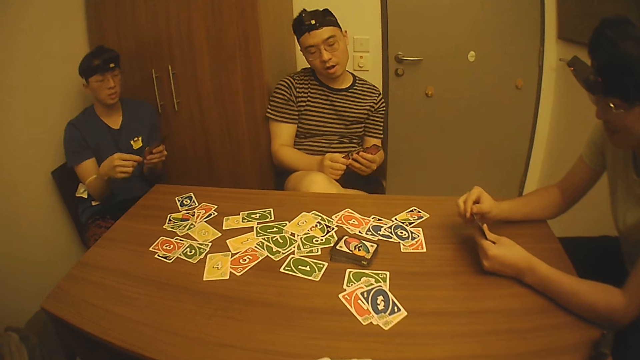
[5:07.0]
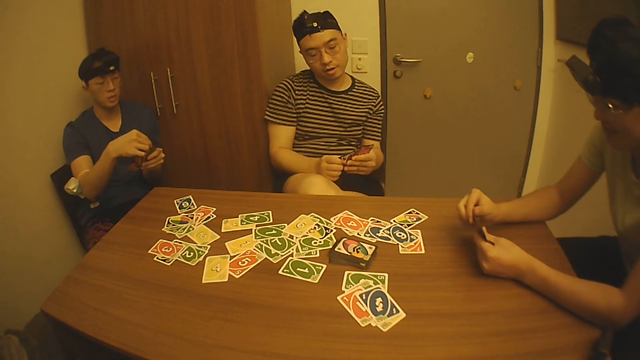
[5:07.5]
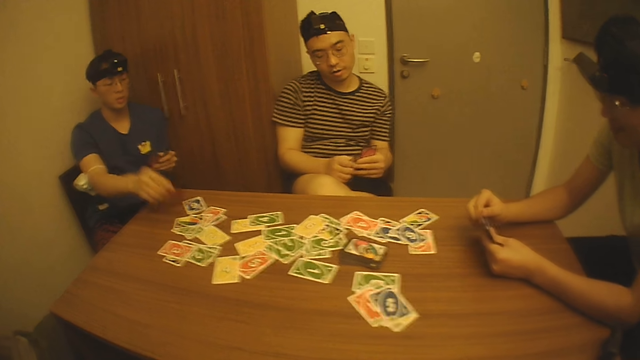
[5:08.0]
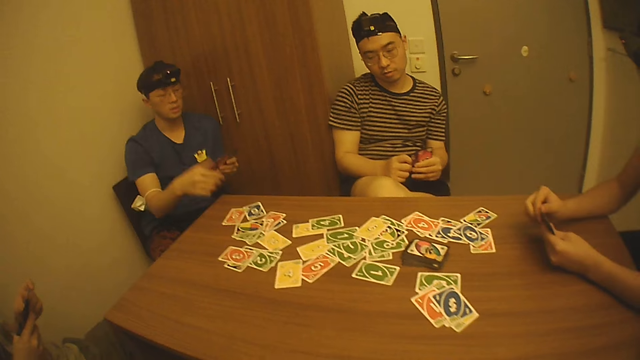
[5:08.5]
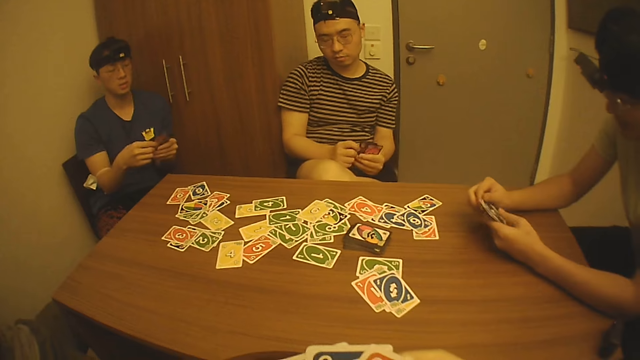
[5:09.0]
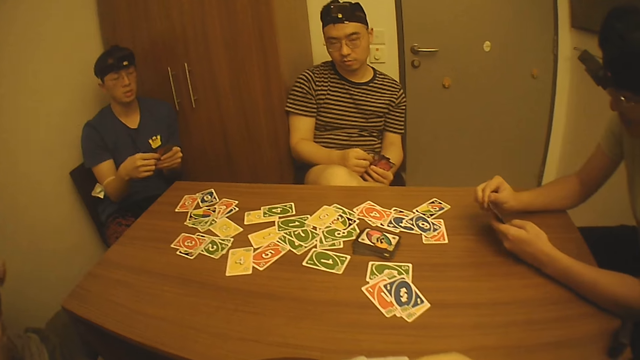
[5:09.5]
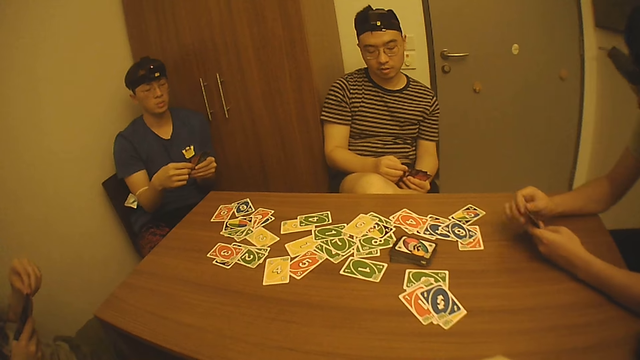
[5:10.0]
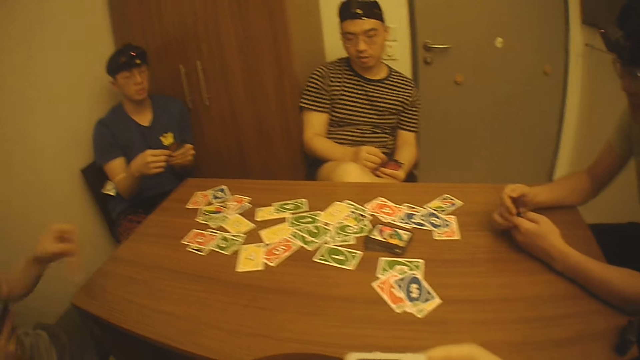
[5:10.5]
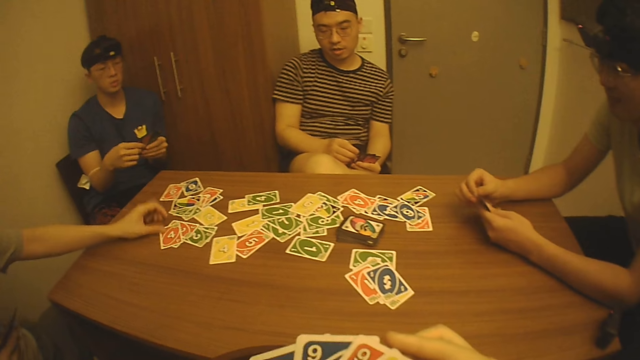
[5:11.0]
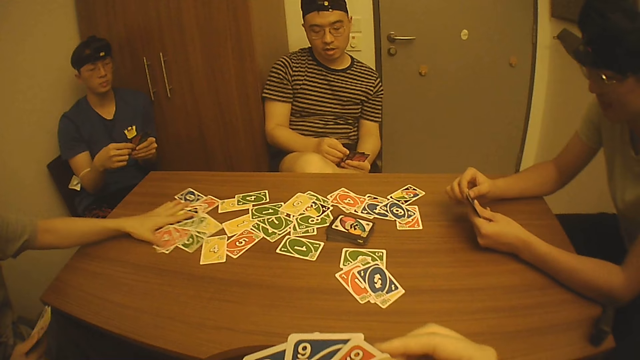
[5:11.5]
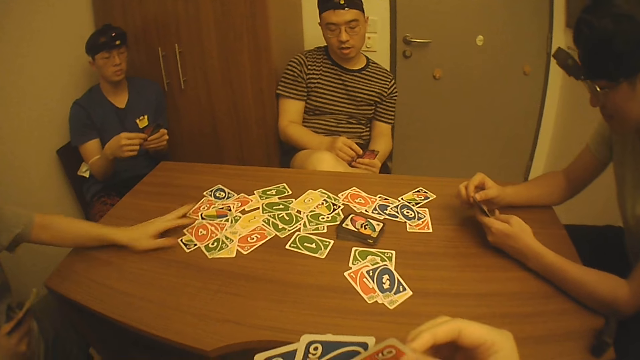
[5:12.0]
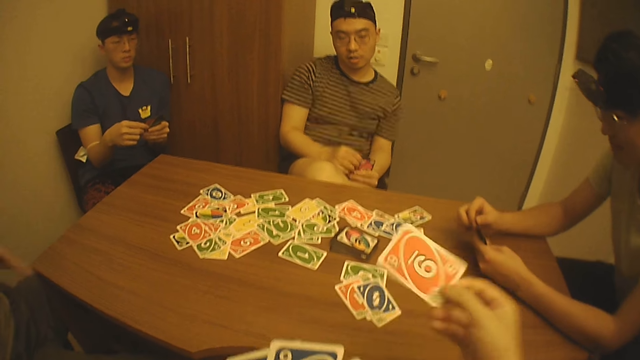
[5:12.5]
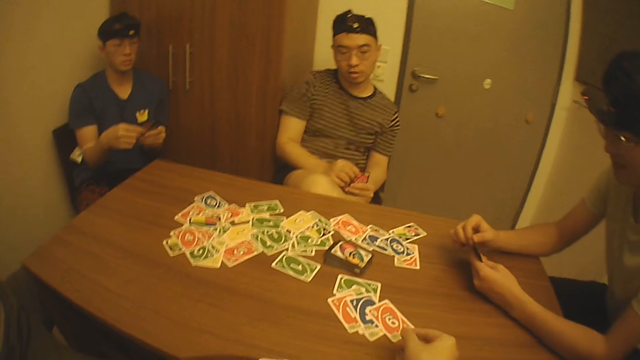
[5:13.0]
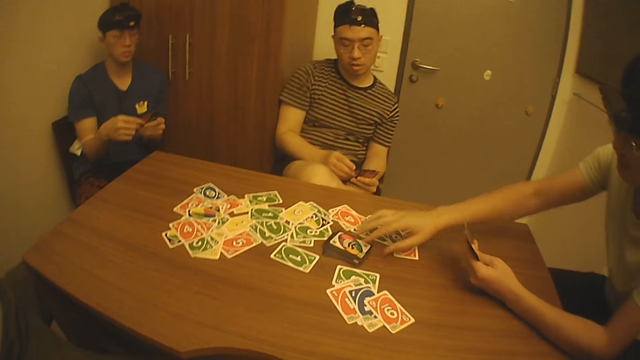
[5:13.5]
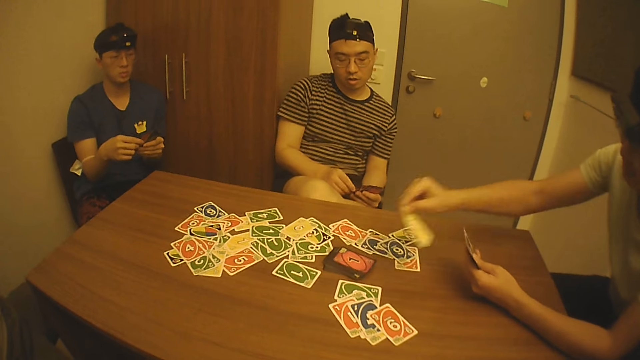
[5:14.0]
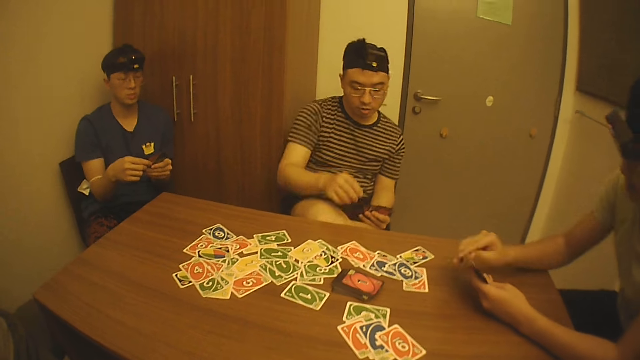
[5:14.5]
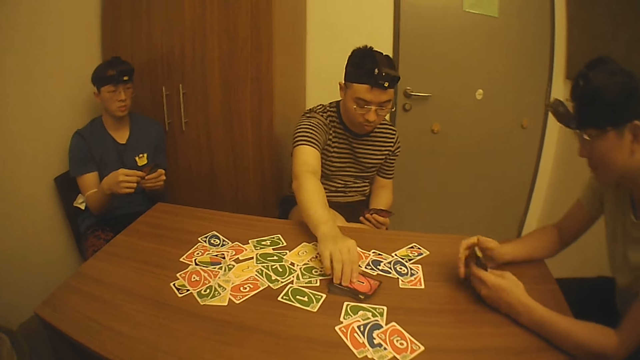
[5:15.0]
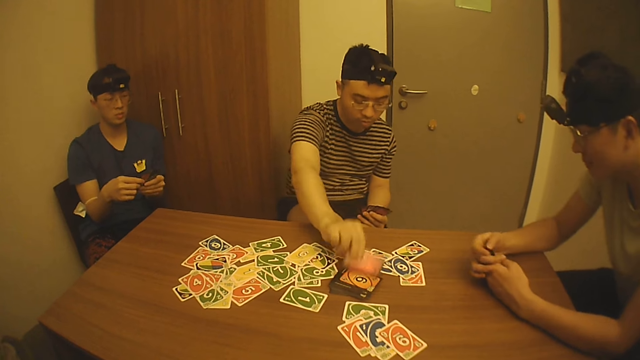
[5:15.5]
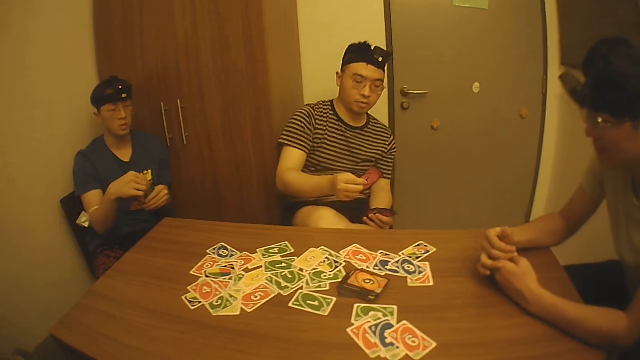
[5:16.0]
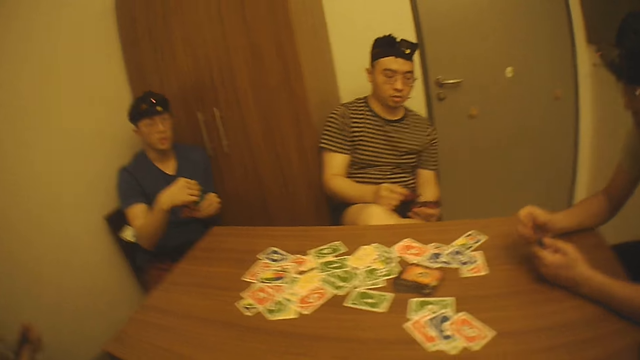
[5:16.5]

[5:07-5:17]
A man picks the game card from his left hand with his right hand and drops the game card on the table with his right hand. Another man searches through the game cards in his hands. A third man picks the game card in his right hand with his left hand, drops the game card on the table with his left hand, and moves the game card on the table with his left hand. The camera wearer picks the game card in his left hand with his right hand and drops the game card on the game cards on the table with his right hand. The second man picks a game card from the pile of game cards on the table with his right hand. A fourth man removes his right hand from the game cards in his left hand. The second man places the game card in his left hand with his right hand. The fourth man picks a game card from the pile of game cards on the table with his right hand.

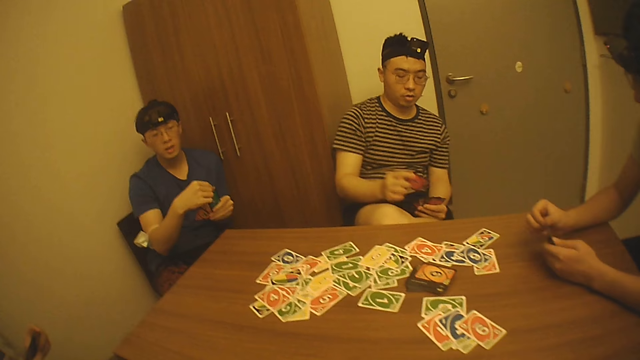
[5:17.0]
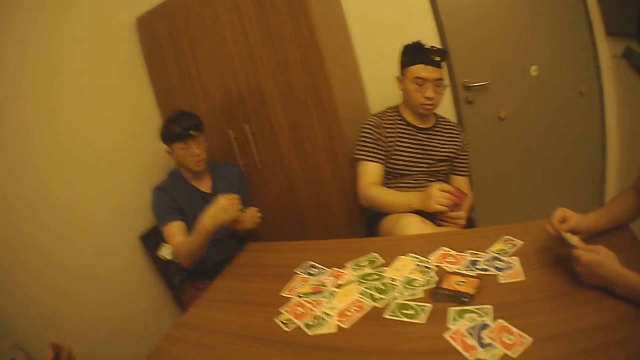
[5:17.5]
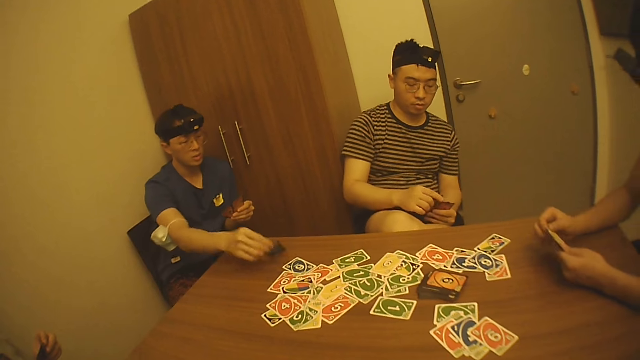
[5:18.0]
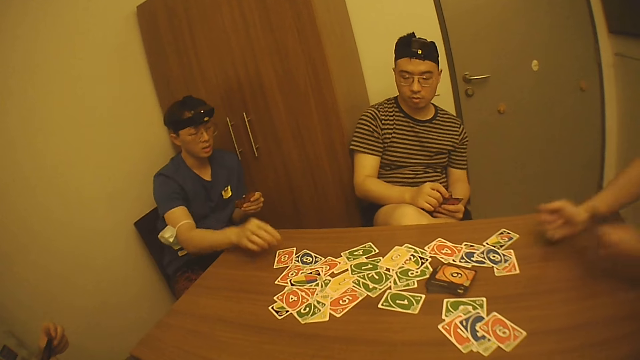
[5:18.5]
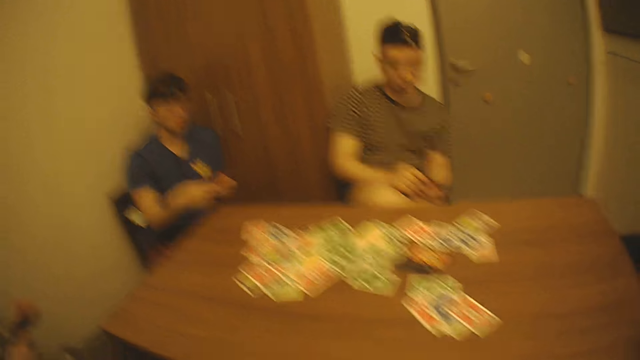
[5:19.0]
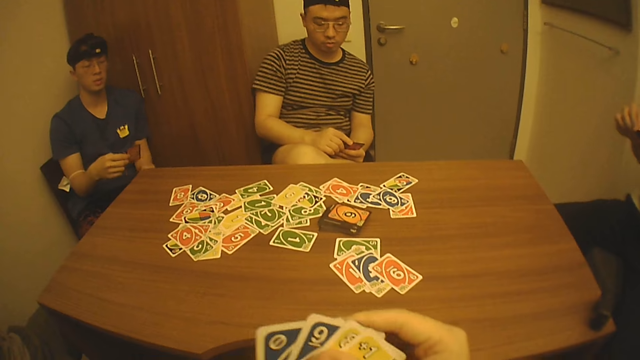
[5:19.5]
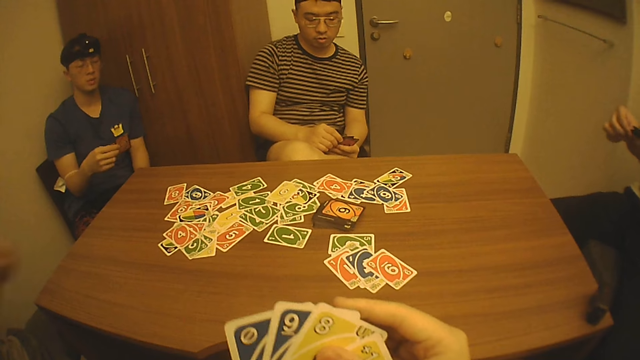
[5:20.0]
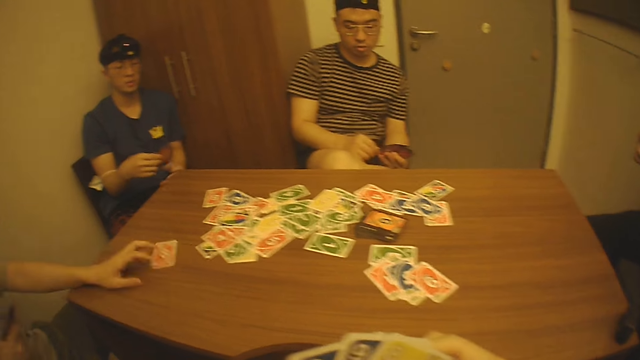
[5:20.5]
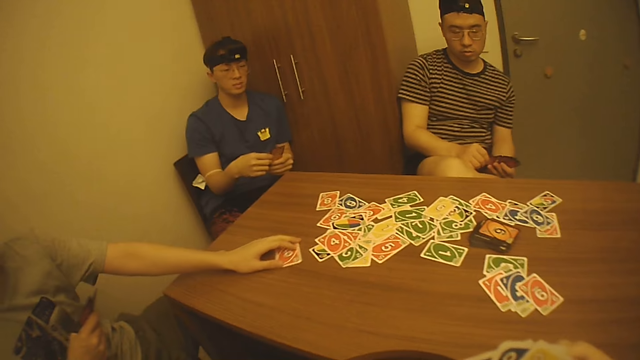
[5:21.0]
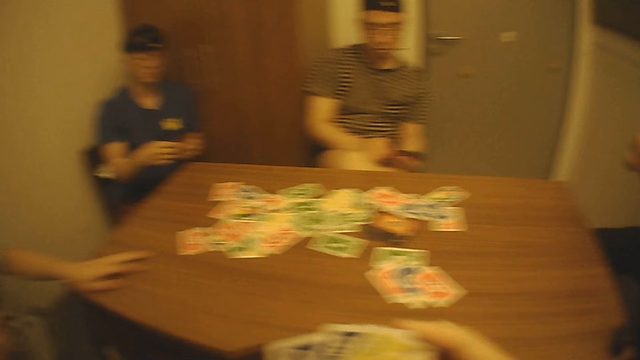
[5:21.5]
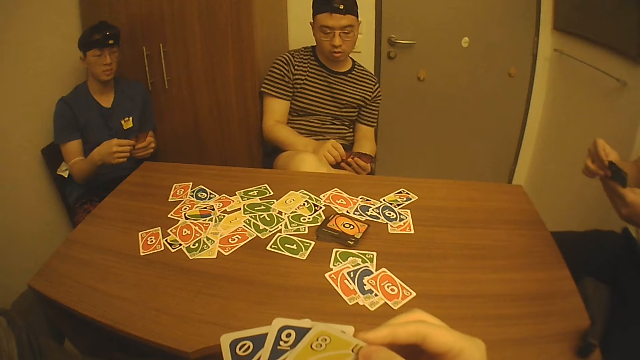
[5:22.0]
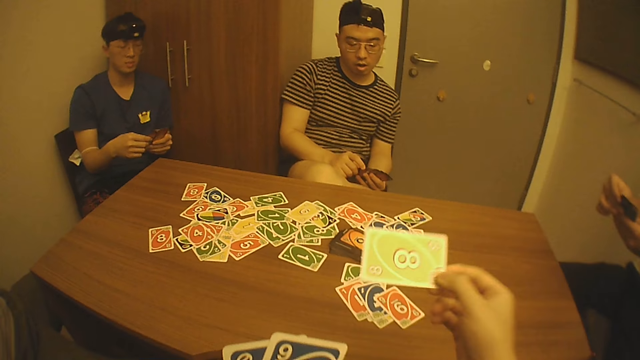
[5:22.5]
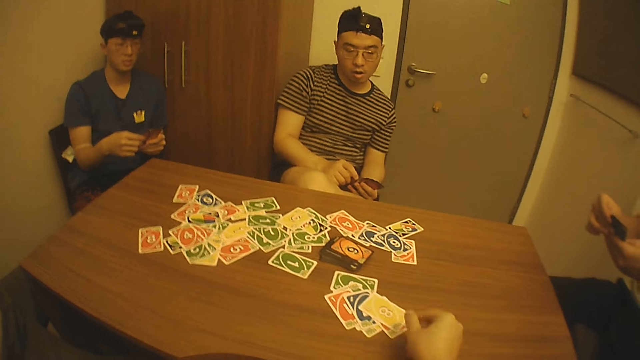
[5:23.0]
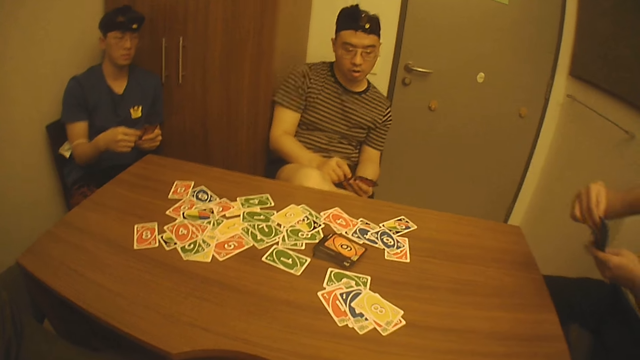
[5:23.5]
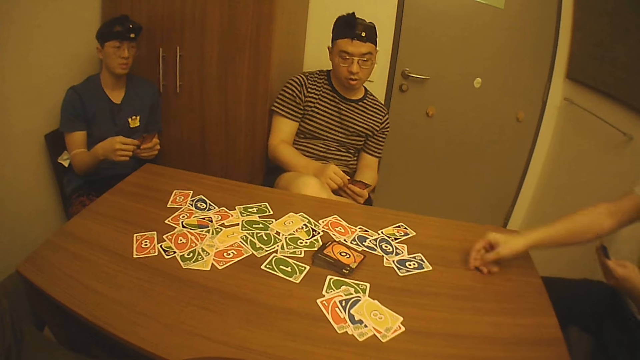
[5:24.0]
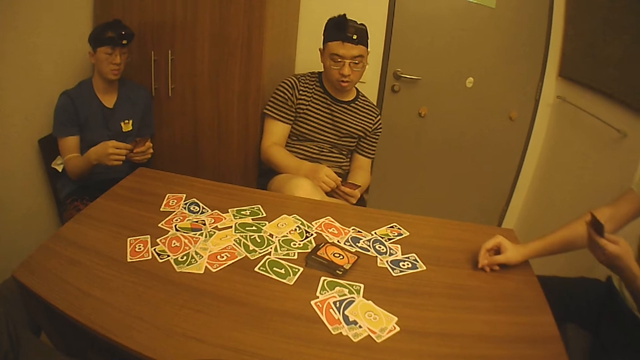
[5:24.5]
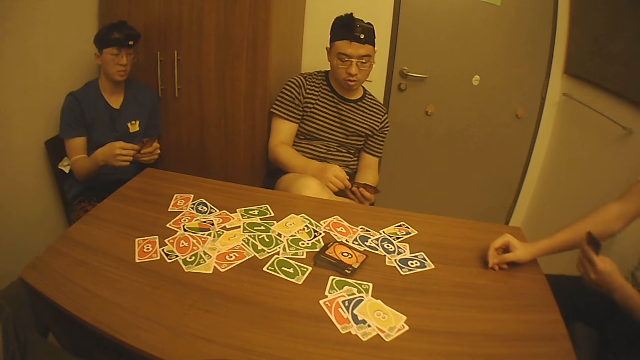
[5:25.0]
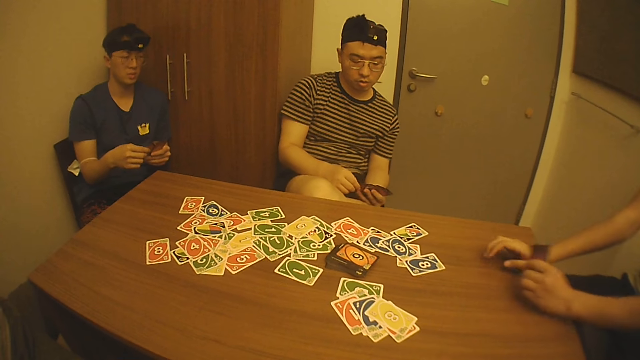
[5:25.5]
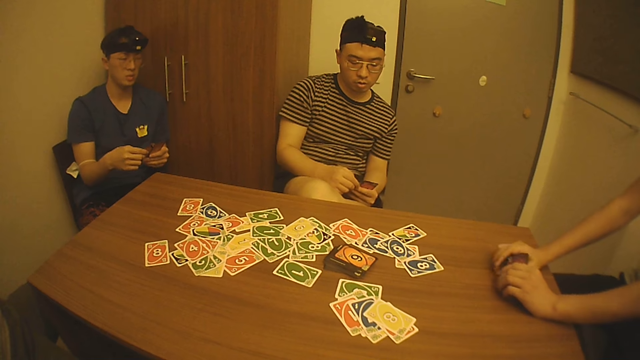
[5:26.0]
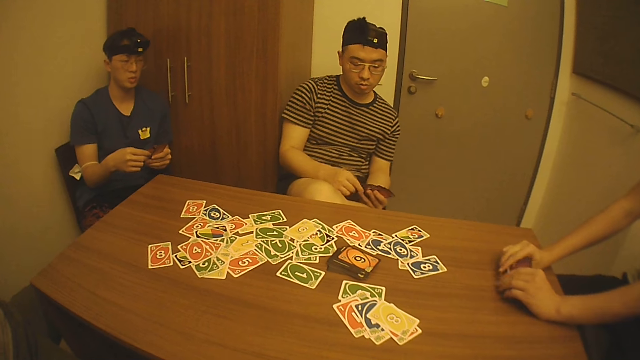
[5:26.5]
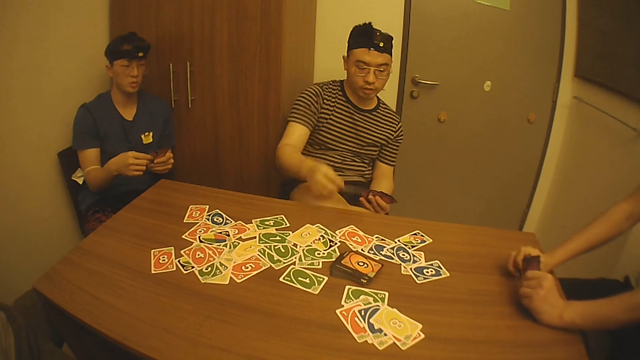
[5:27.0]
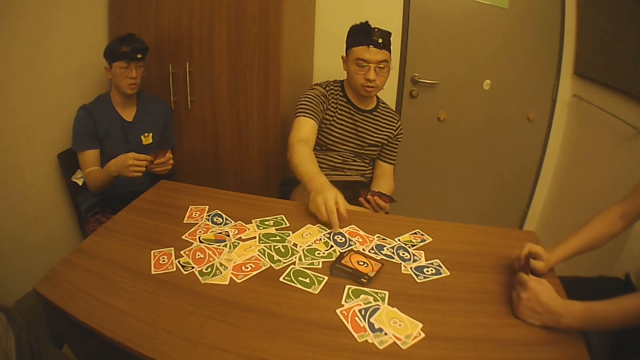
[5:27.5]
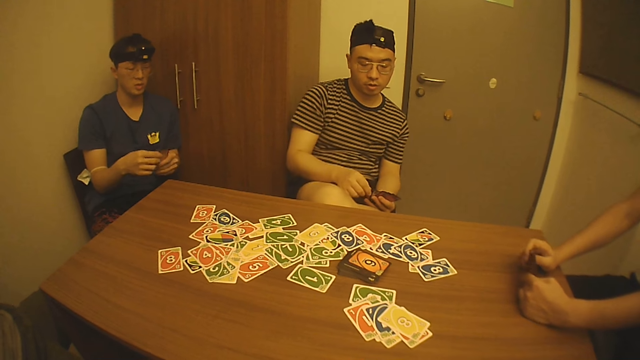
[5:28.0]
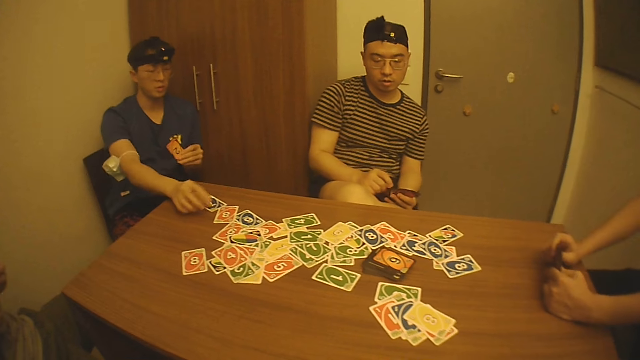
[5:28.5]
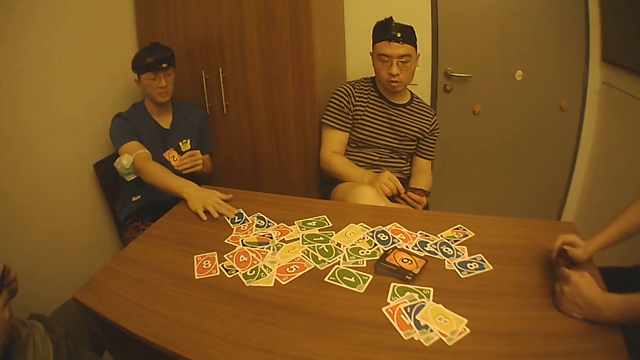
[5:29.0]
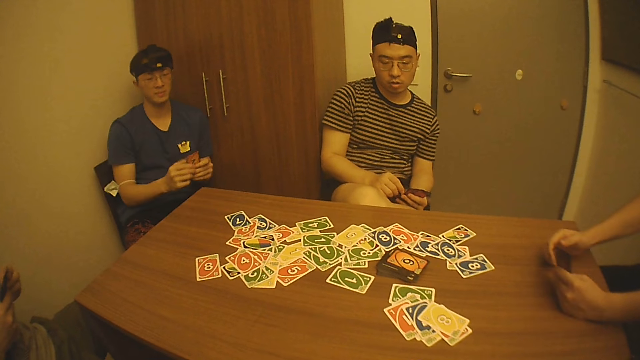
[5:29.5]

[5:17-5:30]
A man picks a game card from his left hand with his right hand. Another man places the game card with the game cards in his left hand with his right hand. The first man drops the game card on the table with his right hand. A third man removes his right hand from the game cards in his left hand, removes his left hand from the table, and removes his right hand from the table. The first man holds the game cards with his hands. The camera wearer shuffles through the game cards in his left hand with his right hand. The first man removes his left hand from the game card. A fourth man picks the game card from his right hand with his left hand, drops the game card on the table with his left hand, slides the game card on the table with his left hand, and removes his left hand from the game card on the table. The camera wearer picks the game card from the game cards in his left hand with his right hand and drops the game card on the game cards on the table with his right hand. The third man picks the game card from the game cards in his left hand with his right hand, drops the game card on the table with his right hand, places his right hand on the table, places his hands on the table, and holds the game cards with his hands. The second man picks the game card from his left hand with his right hand, drops the game card on the game cards on the table with his right hand, and holds the game cards in his left hand with his right hand. The first man picks the game card from his left hand with his right hand, drops the game card on the table with his right hand, slides the game card on the table with his right hand, and passes the game cards in his left hand to his right hand.
